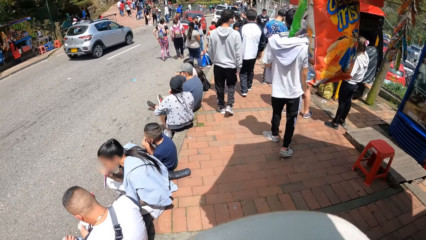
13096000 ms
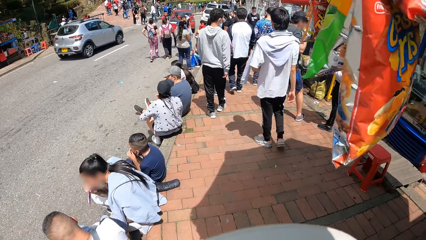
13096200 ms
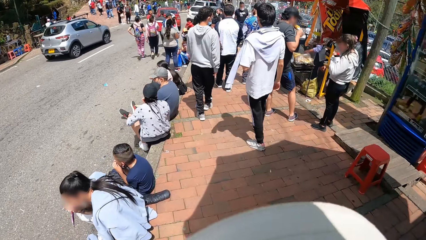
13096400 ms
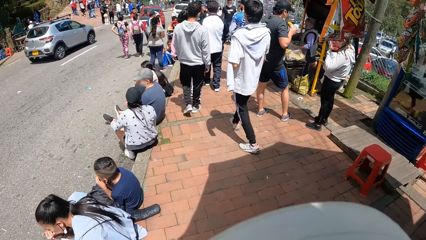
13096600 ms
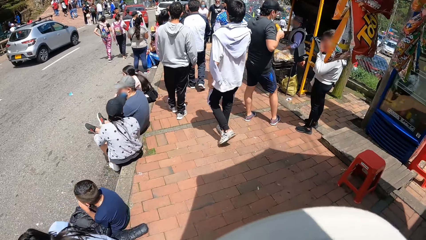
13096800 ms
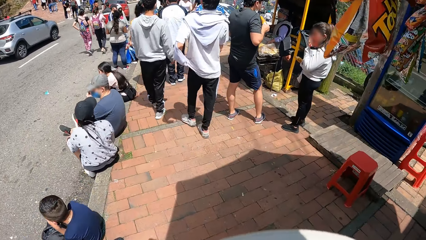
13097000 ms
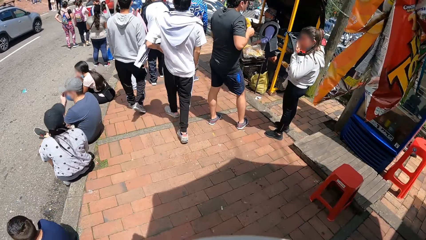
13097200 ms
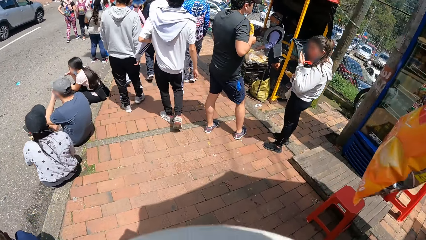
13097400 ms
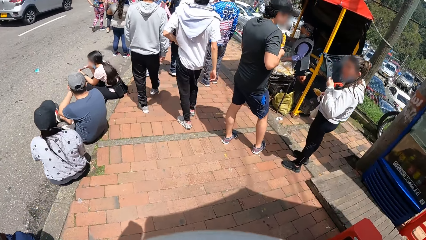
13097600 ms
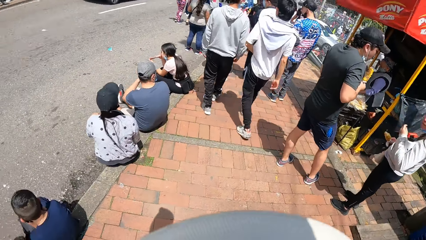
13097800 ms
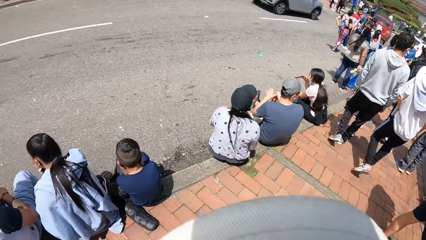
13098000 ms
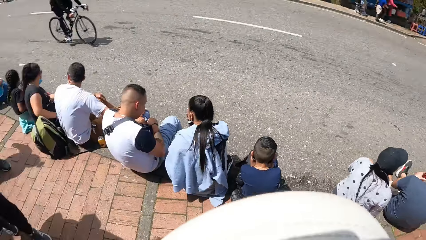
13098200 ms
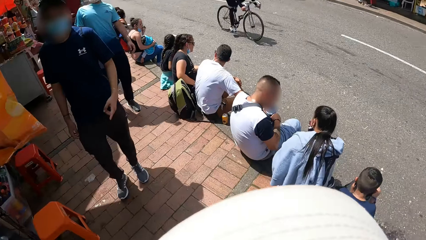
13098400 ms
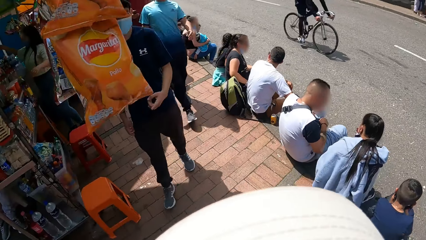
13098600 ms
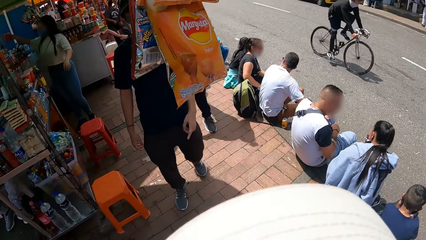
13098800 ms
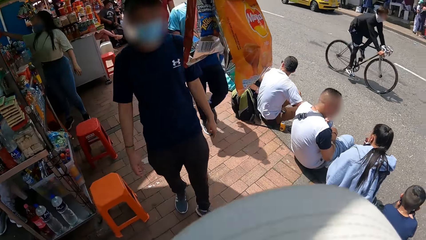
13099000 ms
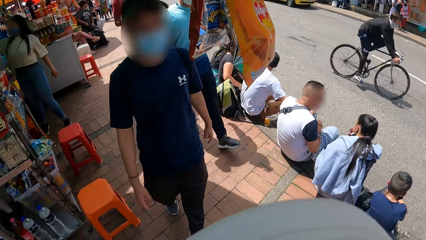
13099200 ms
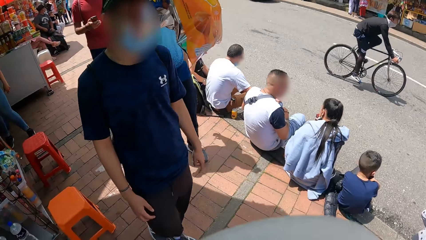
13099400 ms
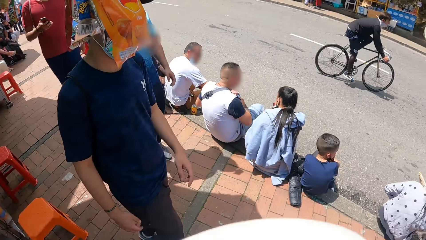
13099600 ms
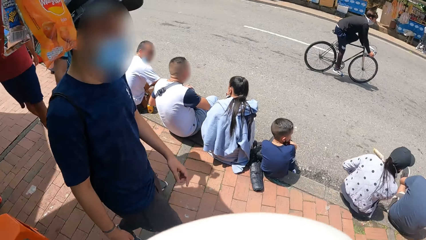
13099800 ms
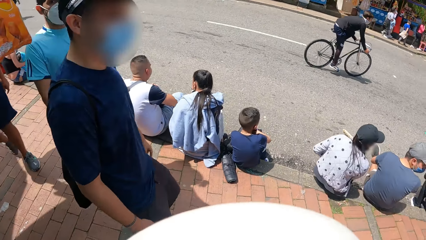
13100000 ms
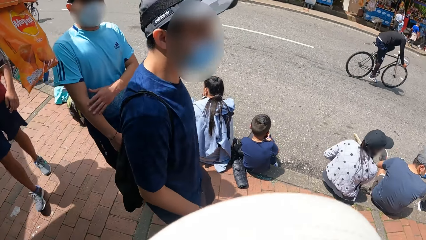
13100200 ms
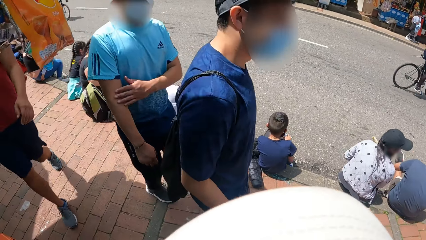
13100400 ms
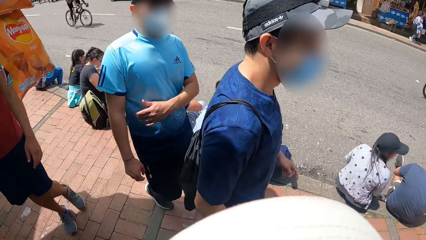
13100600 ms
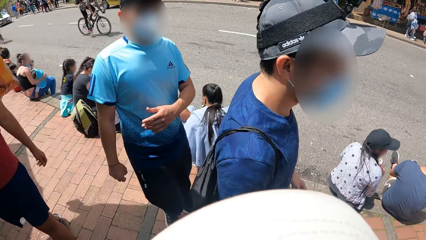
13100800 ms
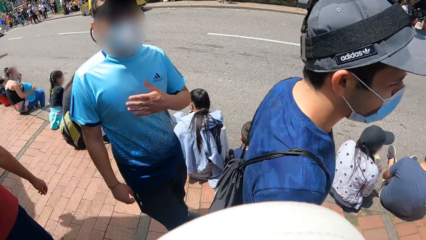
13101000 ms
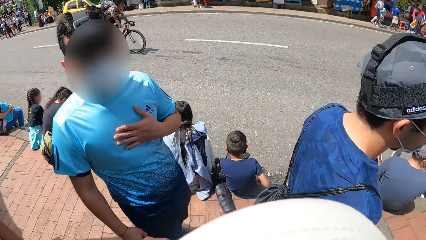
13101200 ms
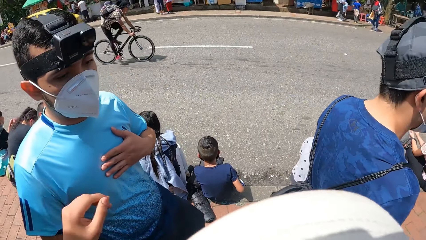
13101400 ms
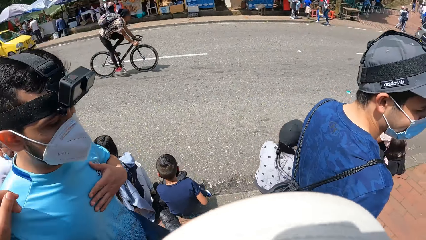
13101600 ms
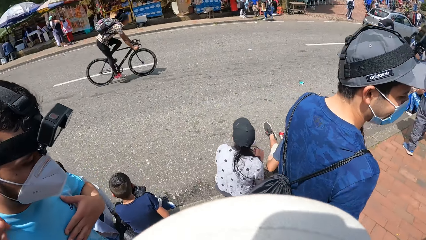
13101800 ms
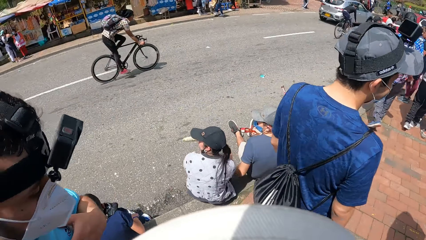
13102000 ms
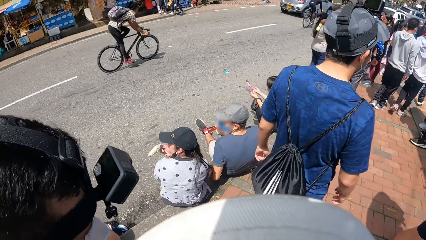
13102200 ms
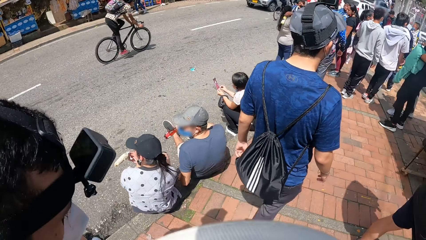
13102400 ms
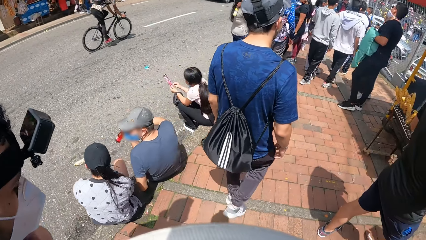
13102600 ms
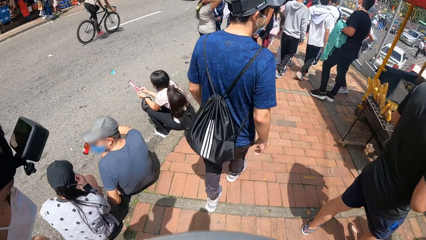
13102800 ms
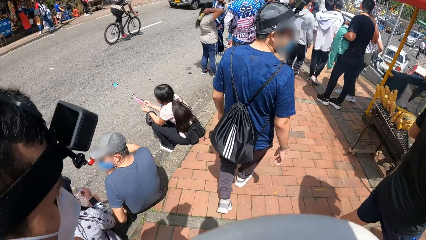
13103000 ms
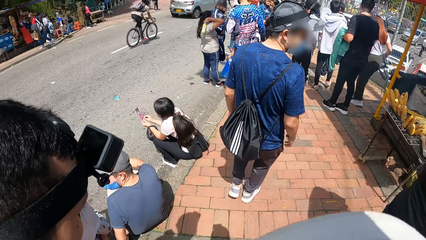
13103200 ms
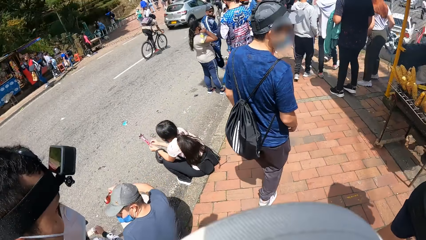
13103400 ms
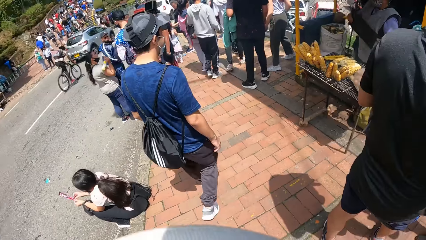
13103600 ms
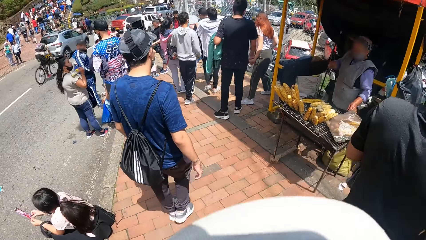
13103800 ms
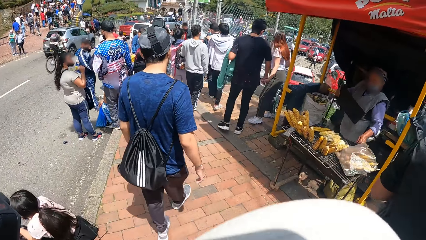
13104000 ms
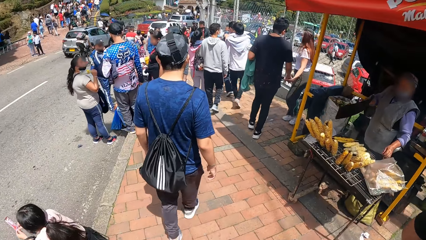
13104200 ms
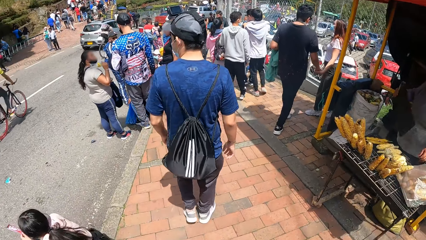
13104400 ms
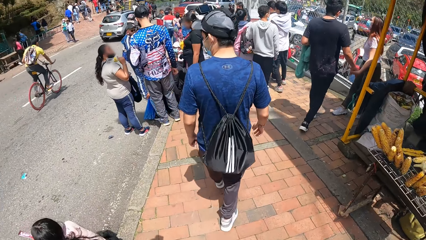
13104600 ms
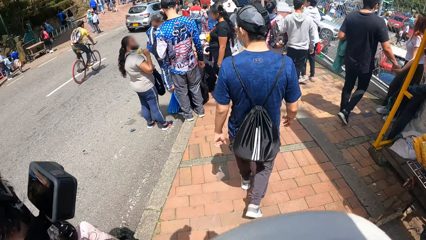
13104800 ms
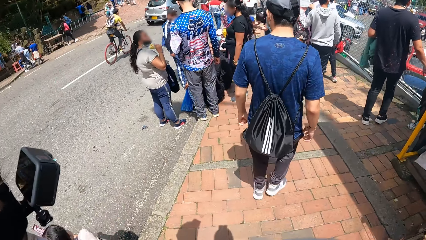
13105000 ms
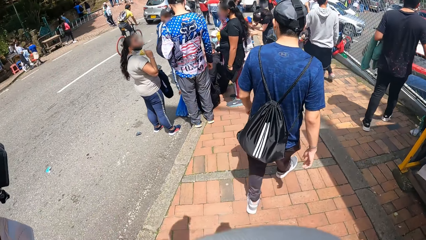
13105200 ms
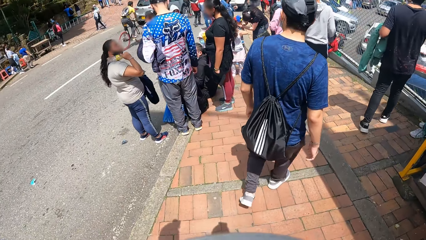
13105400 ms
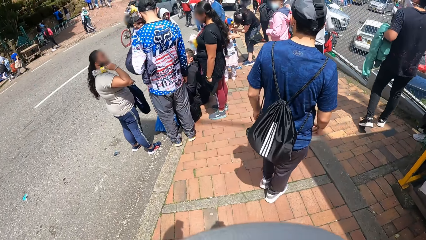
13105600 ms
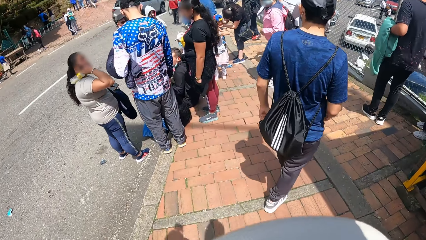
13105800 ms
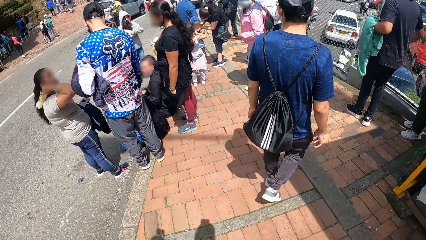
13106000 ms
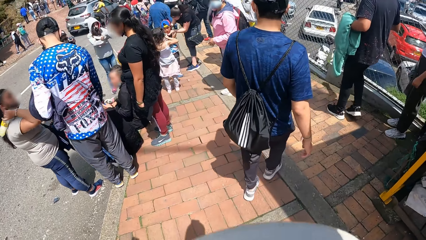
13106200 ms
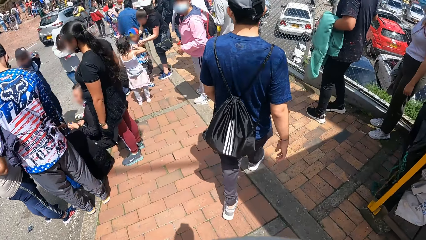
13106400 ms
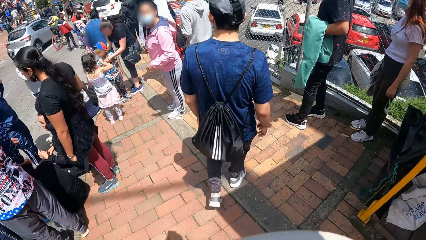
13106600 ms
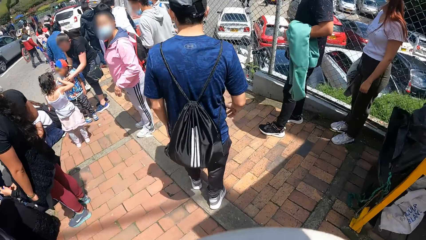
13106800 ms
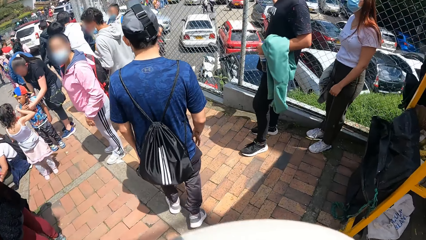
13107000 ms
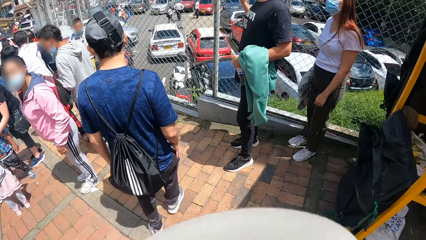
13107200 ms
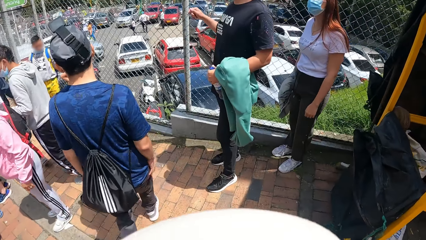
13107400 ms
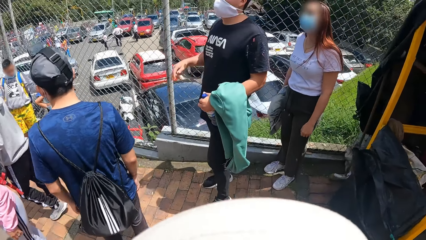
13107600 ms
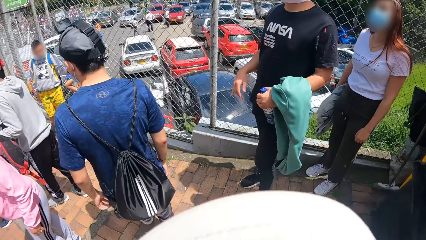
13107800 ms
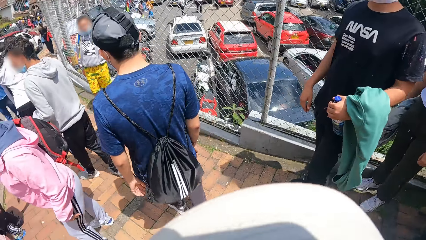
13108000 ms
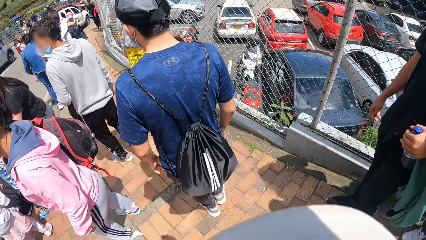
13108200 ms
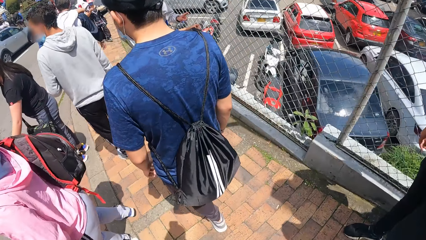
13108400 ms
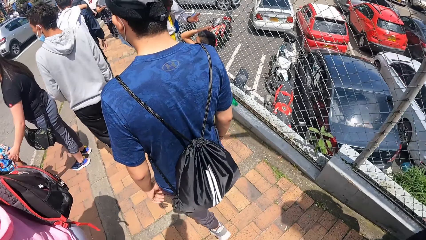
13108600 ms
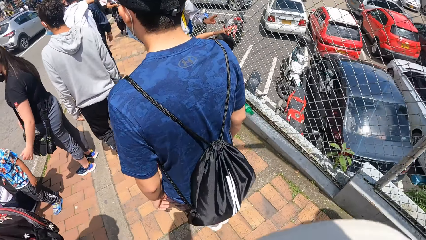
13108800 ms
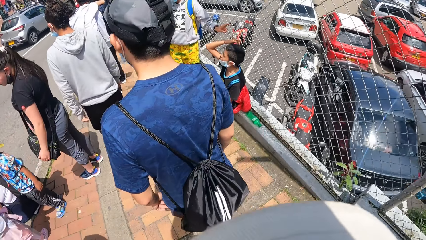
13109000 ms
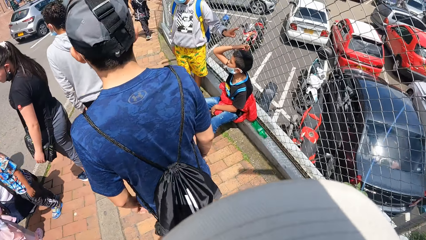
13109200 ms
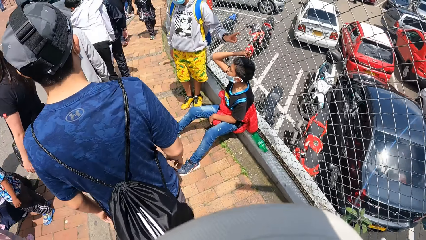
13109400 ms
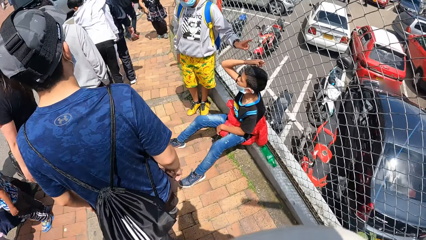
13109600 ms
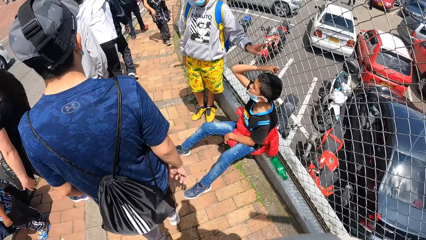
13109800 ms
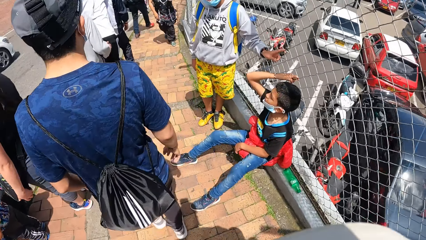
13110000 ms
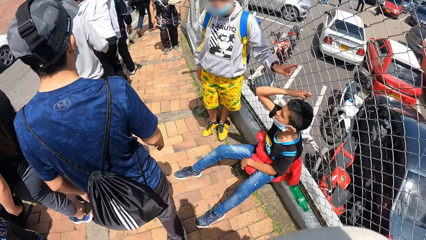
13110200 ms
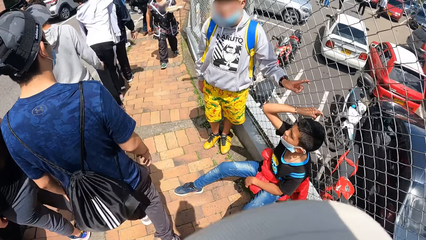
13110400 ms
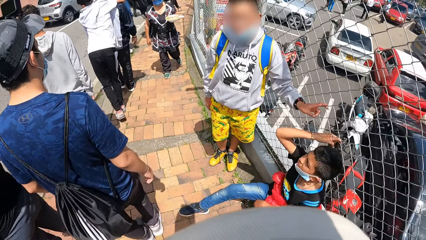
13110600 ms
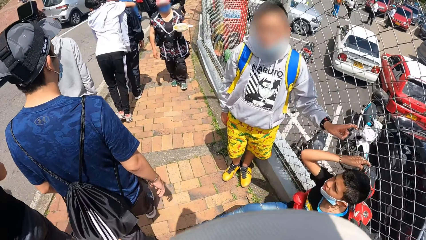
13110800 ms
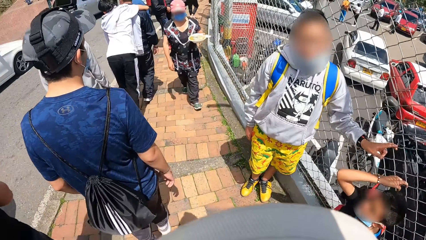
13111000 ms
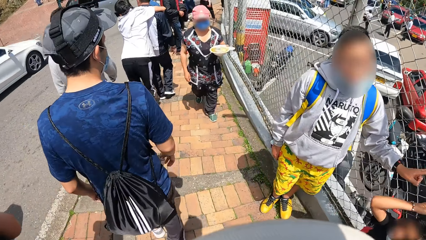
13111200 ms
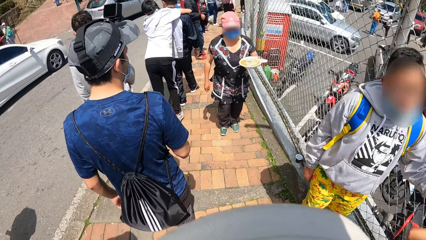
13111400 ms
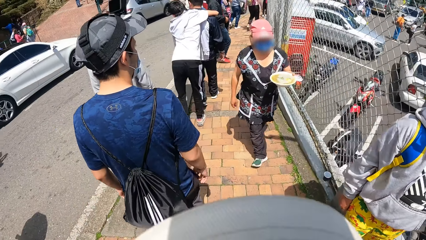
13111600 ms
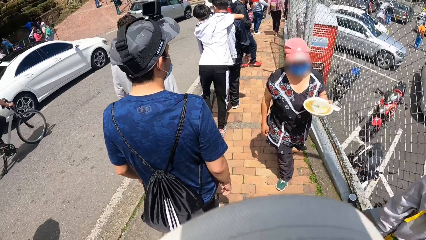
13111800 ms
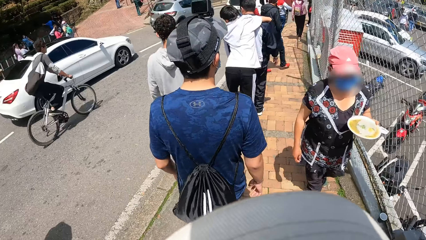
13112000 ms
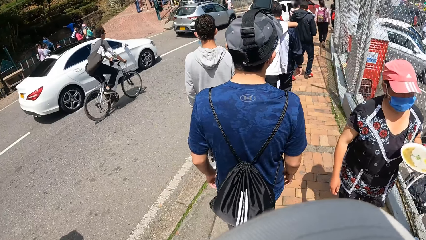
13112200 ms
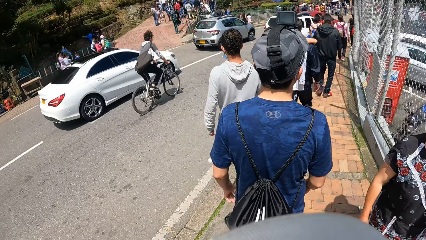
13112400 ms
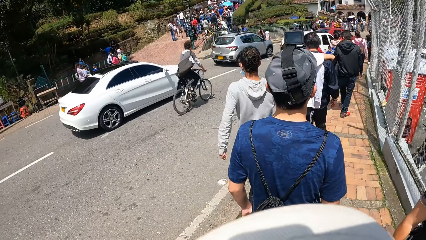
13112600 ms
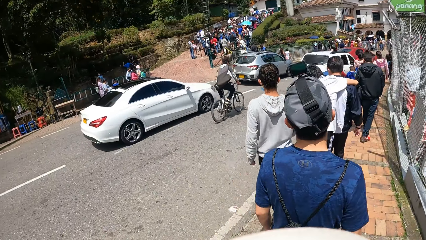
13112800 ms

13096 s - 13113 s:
The camera wearer walks. They interact with a man, another man, and a third man. They walk.
